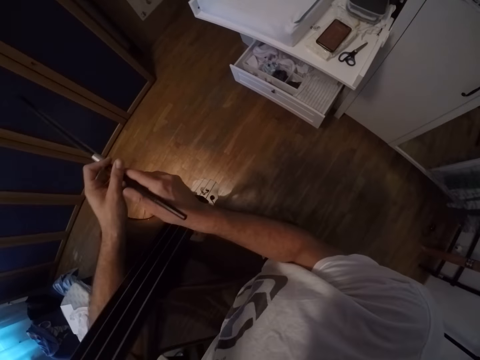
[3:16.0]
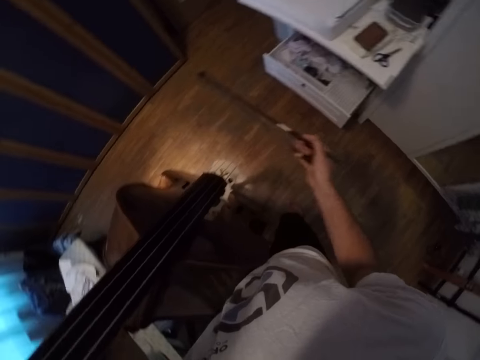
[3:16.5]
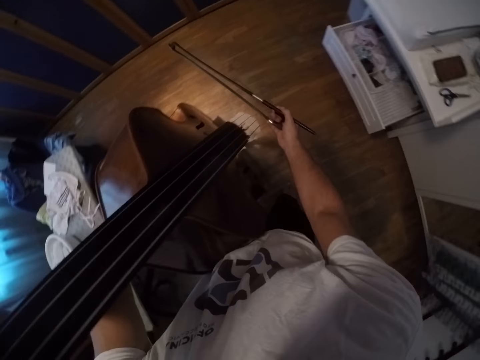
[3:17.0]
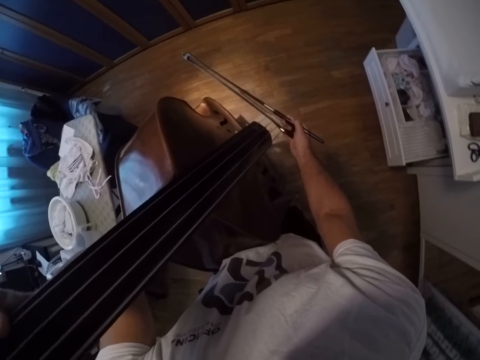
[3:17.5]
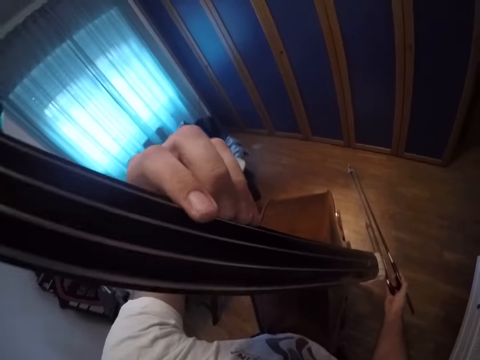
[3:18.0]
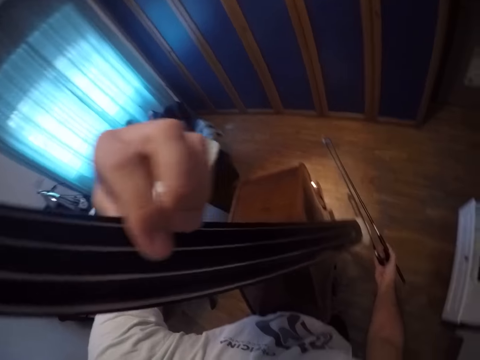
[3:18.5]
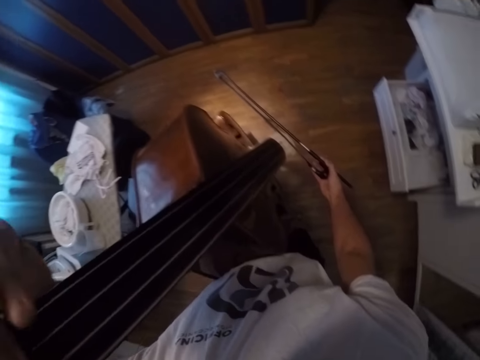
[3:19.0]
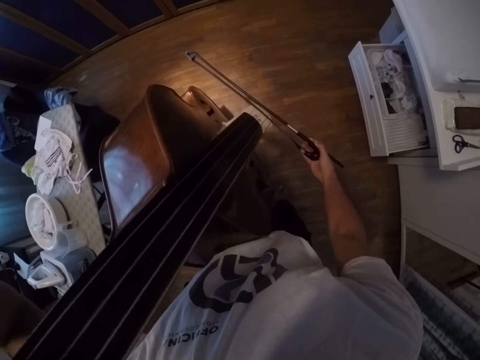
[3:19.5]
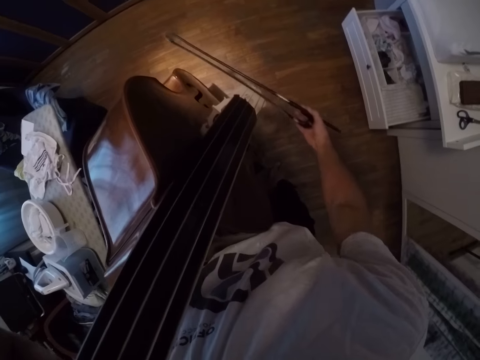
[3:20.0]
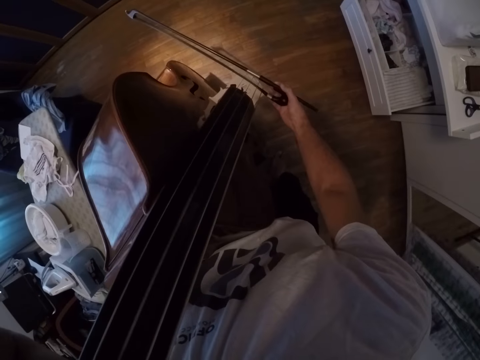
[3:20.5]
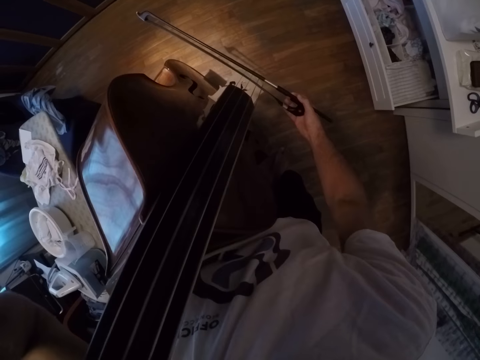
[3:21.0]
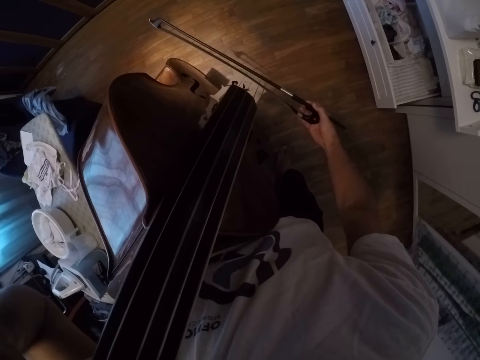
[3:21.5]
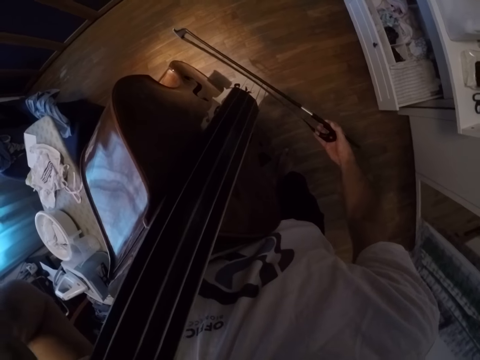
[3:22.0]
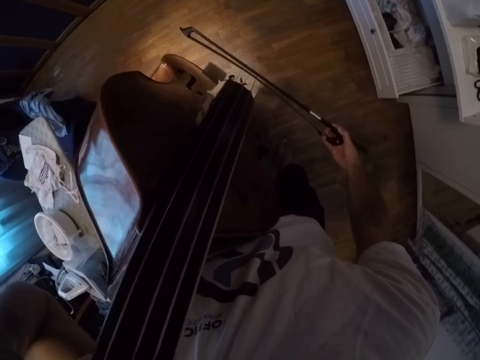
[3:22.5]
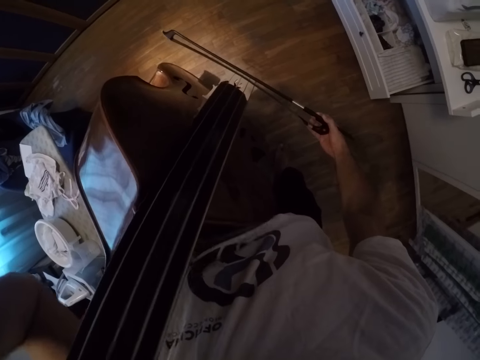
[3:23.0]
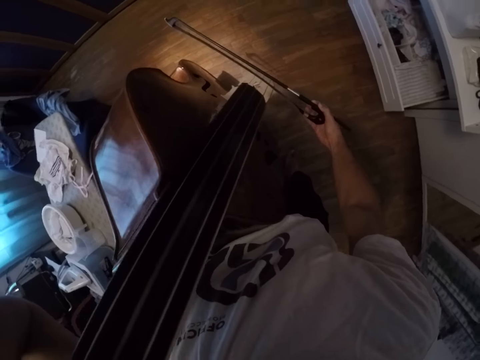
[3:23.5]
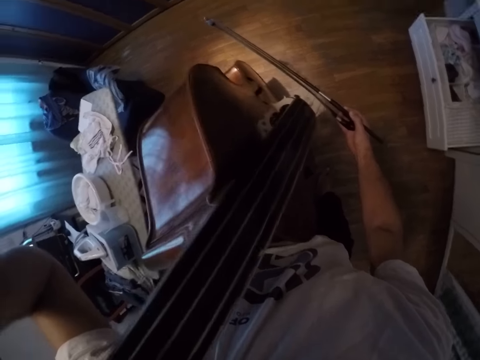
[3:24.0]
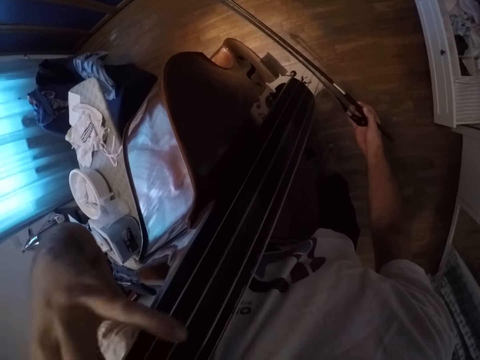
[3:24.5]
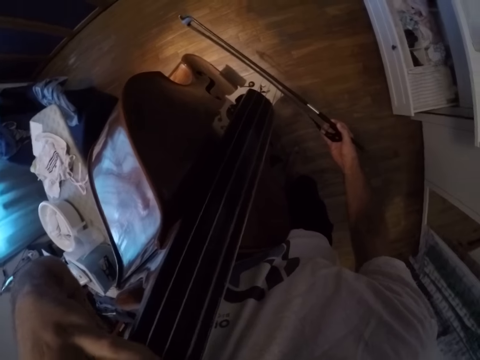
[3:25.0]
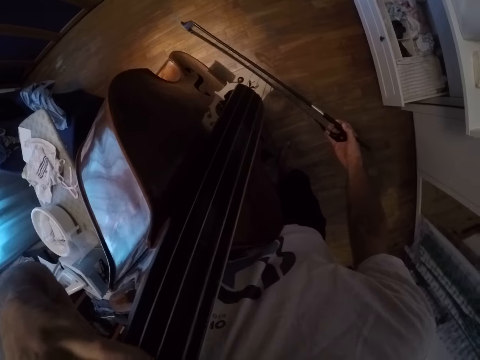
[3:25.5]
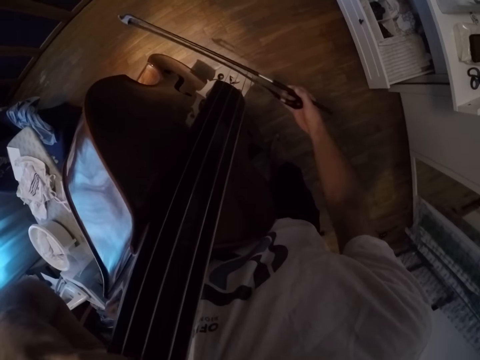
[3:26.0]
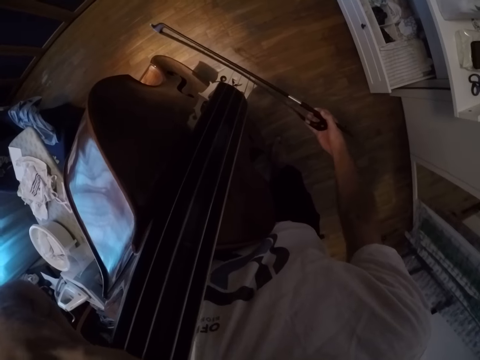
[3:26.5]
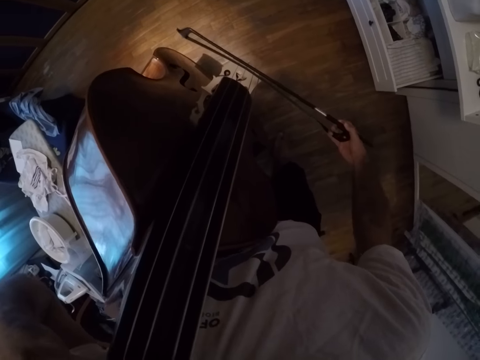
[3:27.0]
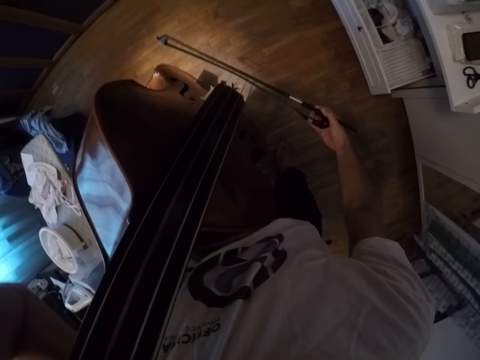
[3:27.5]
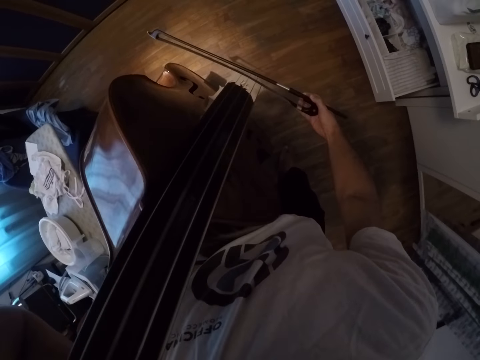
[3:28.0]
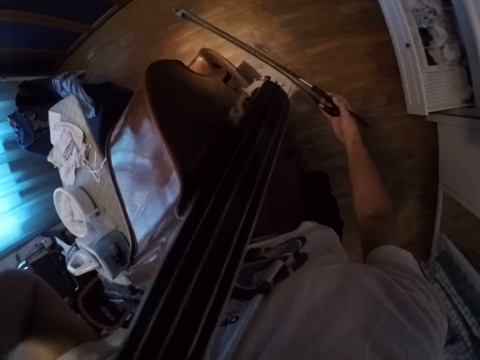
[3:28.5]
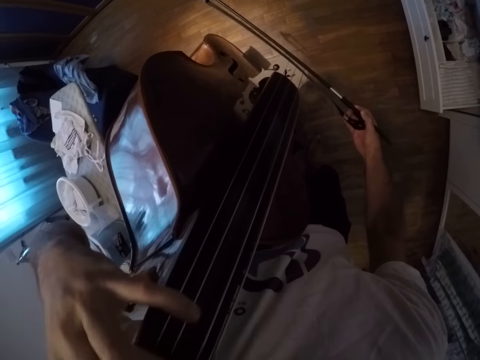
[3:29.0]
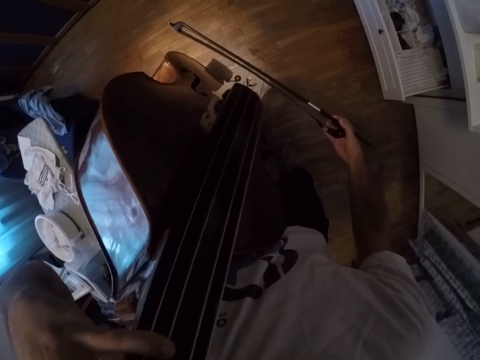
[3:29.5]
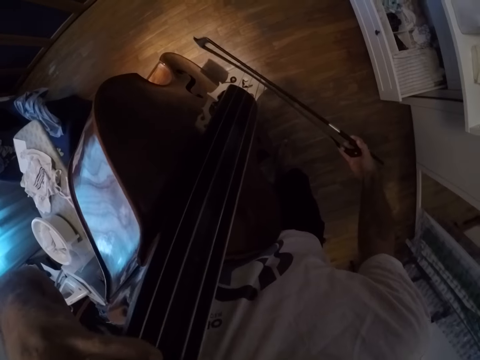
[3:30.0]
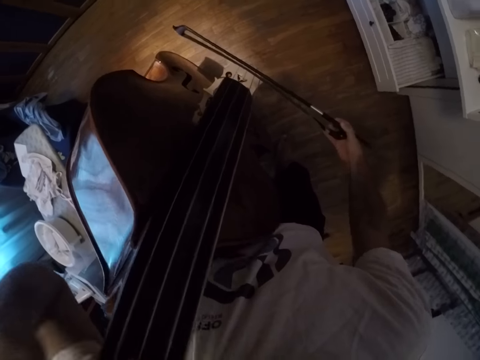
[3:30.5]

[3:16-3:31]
The camera wearer holds the violin bow. They play the violin. They press the violin. They play the violin with the bow.

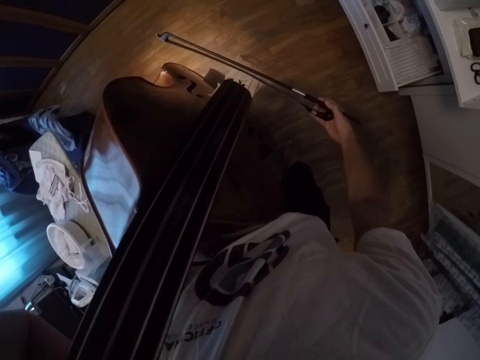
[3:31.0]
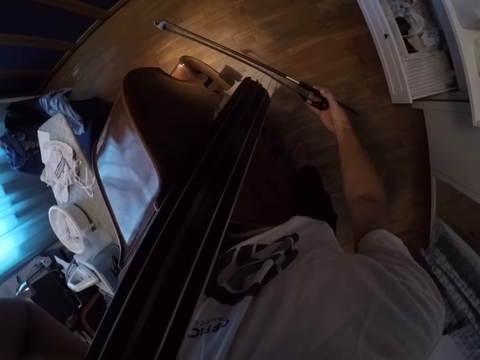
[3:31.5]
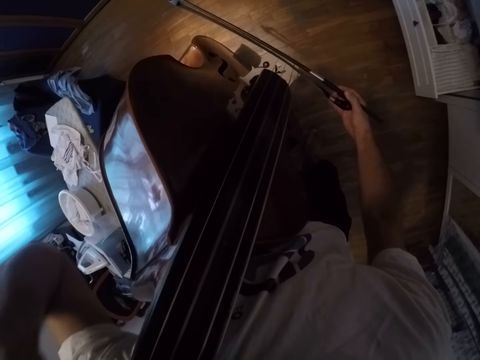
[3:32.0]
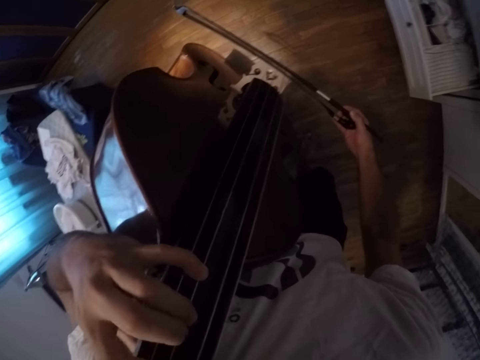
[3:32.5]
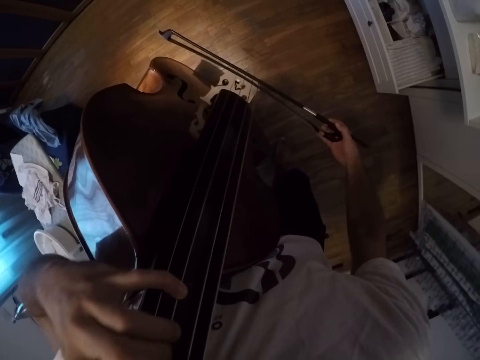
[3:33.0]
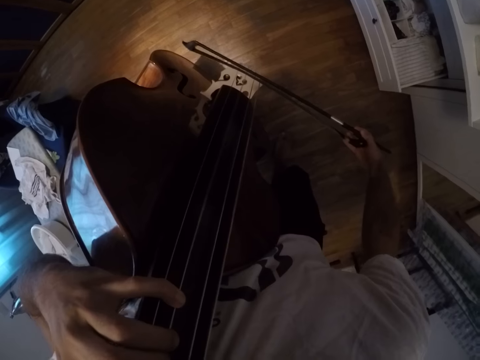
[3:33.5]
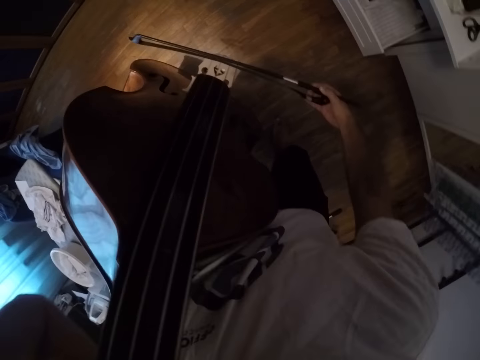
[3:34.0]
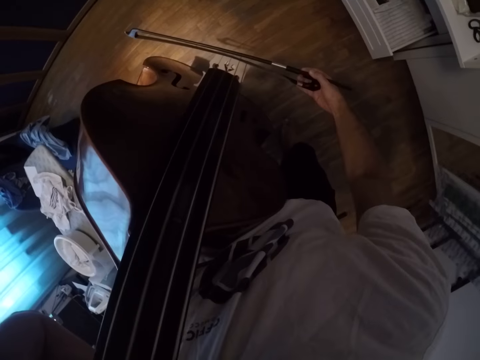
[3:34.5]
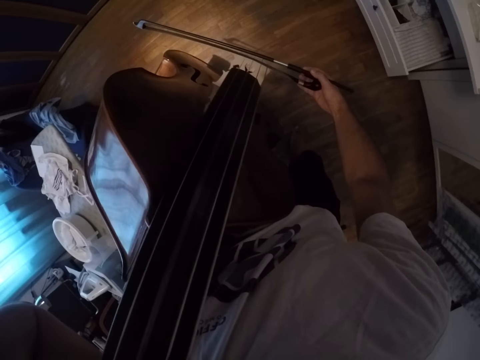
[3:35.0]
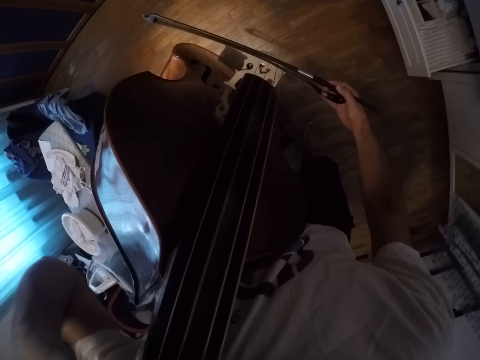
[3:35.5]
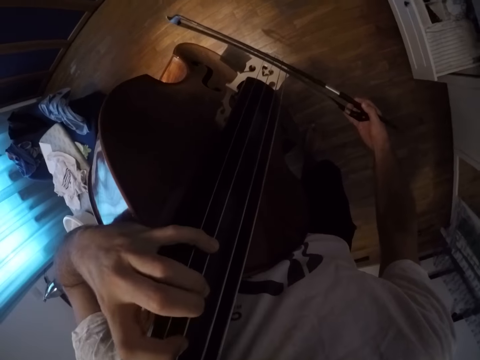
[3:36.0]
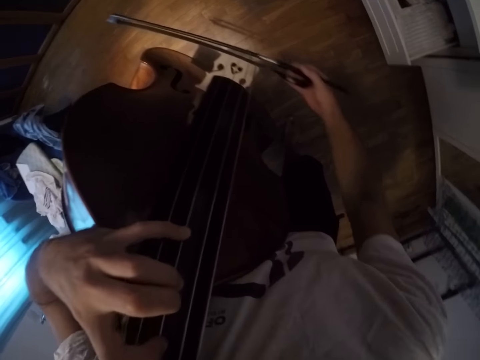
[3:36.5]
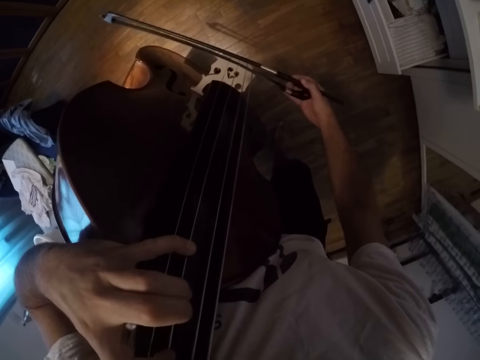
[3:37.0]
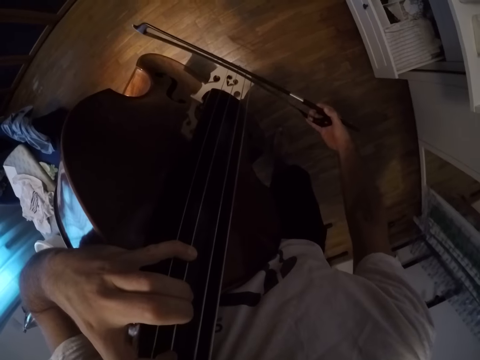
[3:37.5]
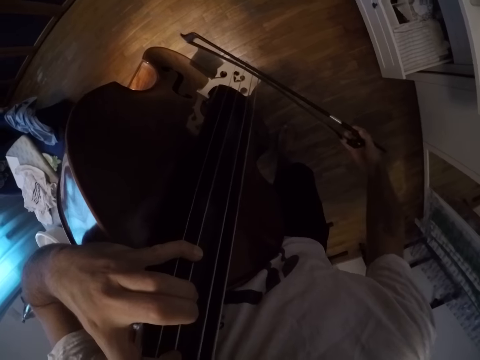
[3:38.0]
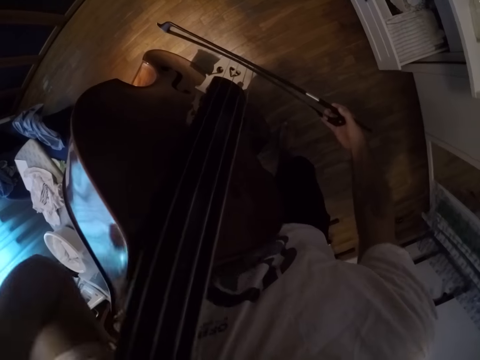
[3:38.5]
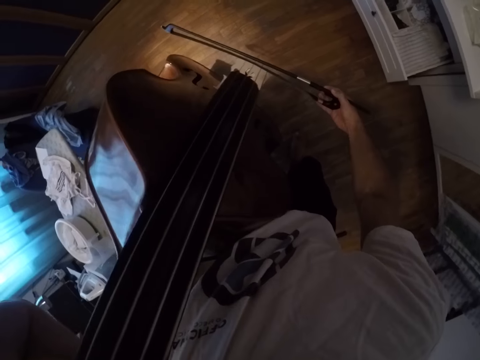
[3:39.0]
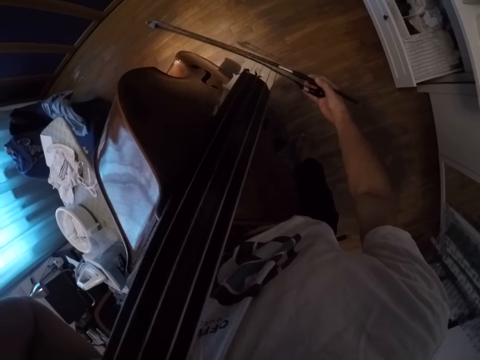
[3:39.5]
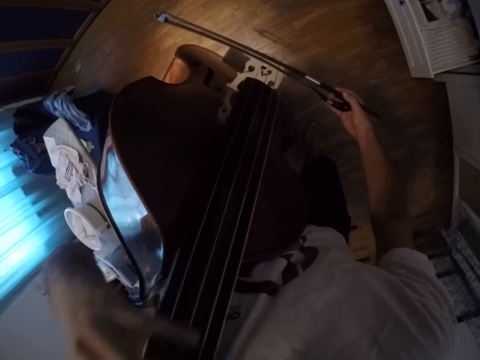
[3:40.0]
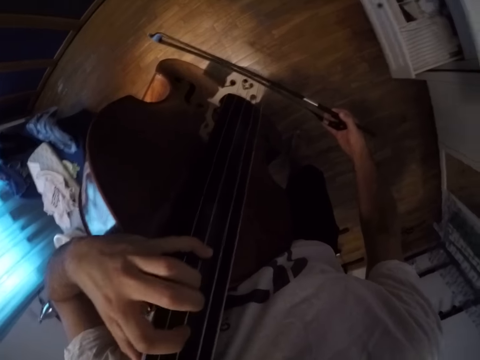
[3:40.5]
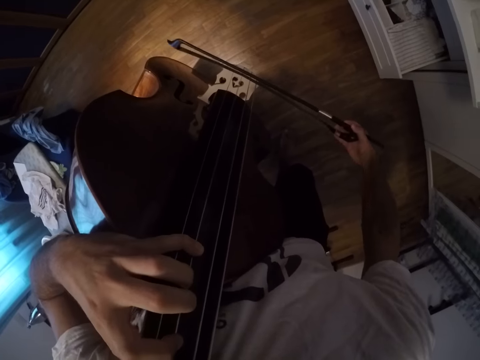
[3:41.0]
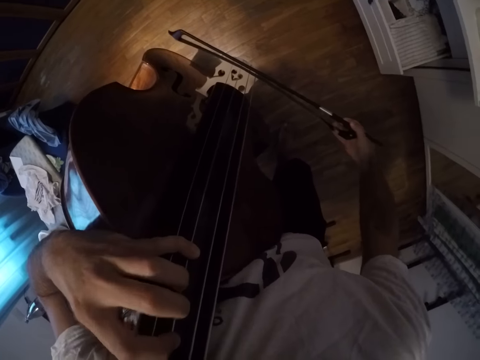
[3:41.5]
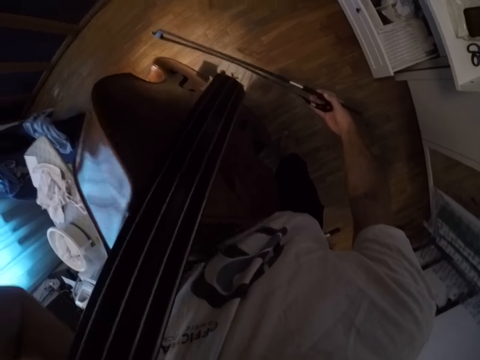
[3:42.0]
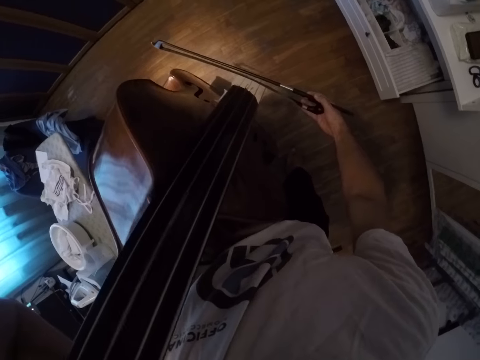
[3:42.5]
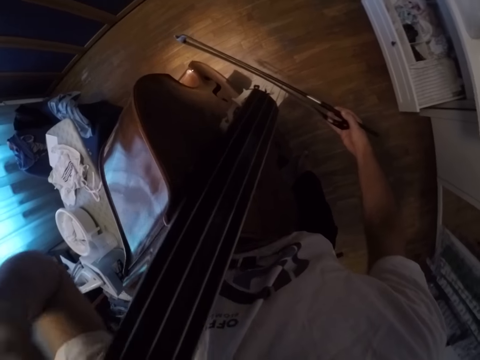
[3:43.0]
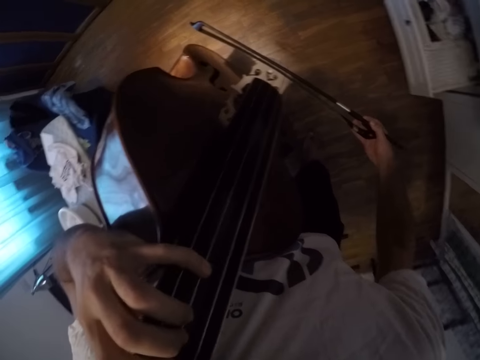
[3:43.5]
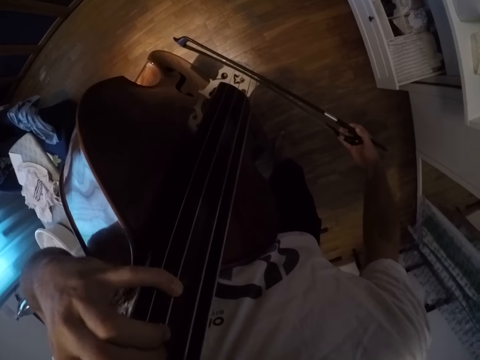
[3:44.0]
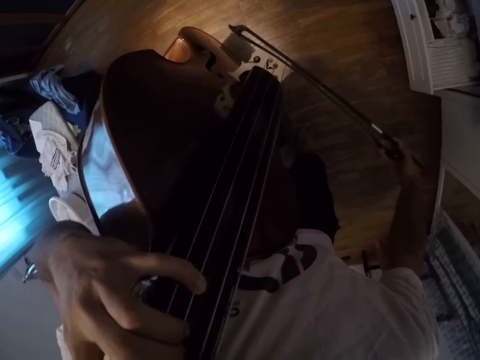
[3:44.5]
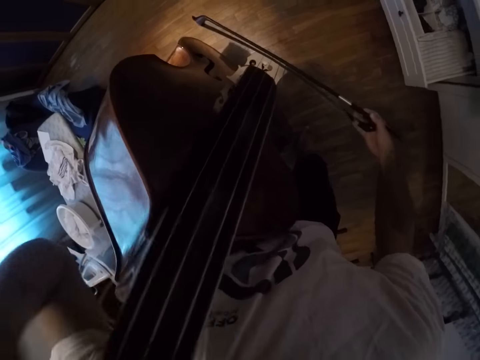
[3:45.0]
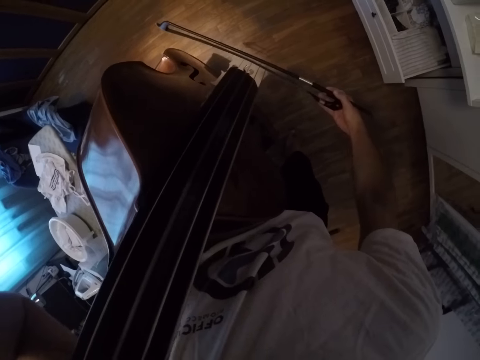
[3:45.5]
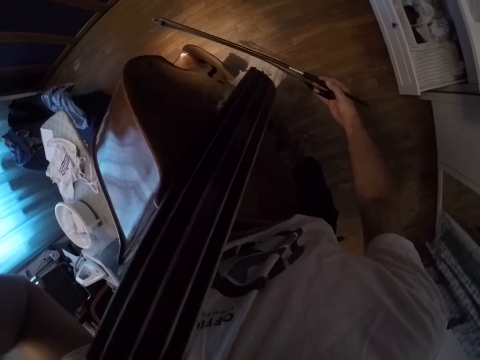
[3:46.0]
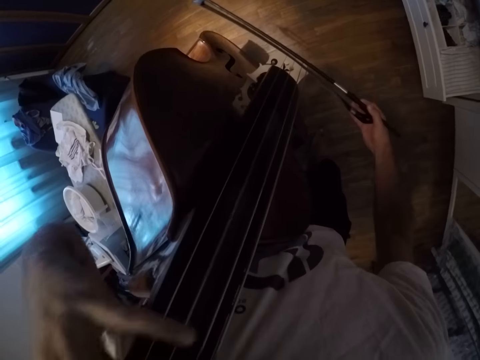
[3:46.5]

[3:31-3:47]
The camera wearer plays the violin.
